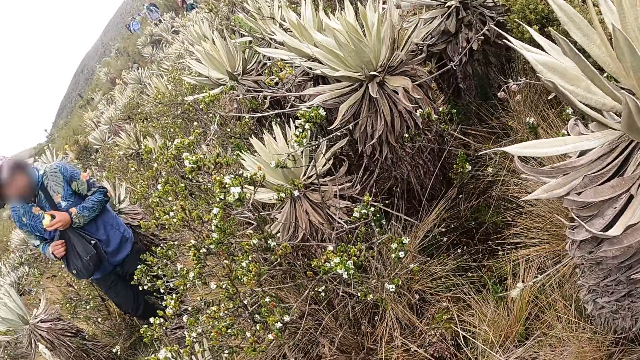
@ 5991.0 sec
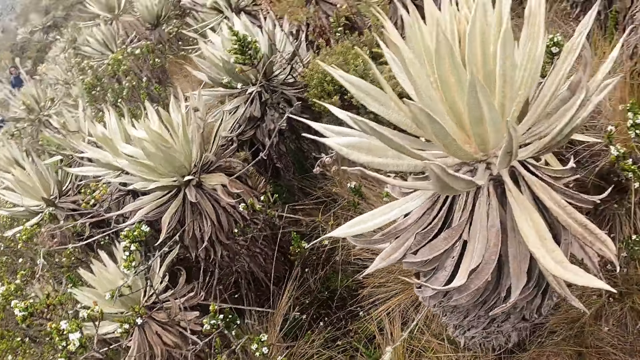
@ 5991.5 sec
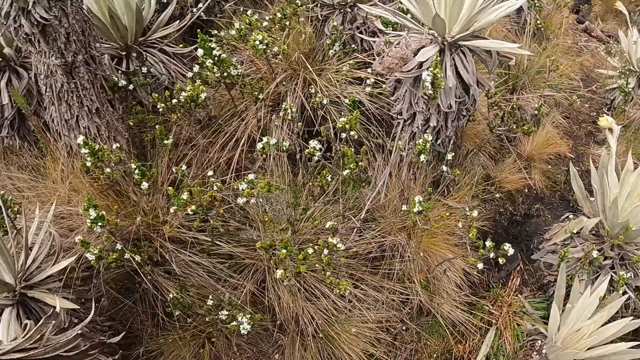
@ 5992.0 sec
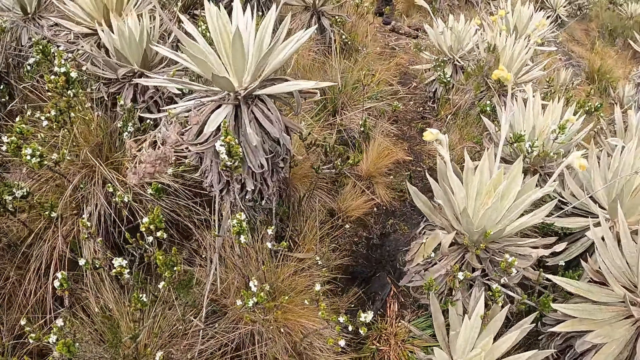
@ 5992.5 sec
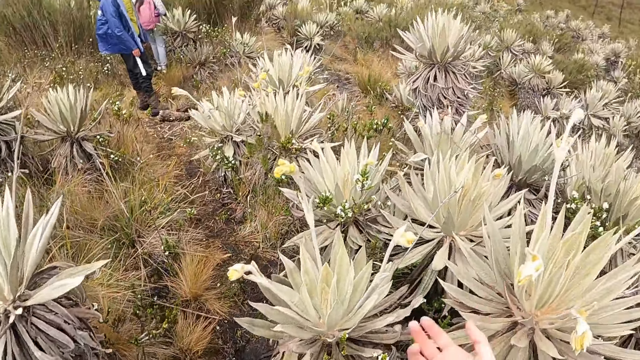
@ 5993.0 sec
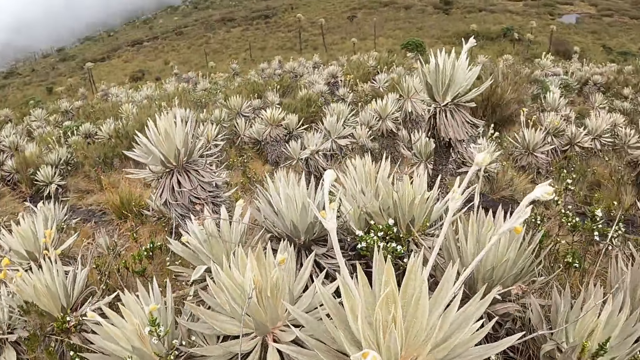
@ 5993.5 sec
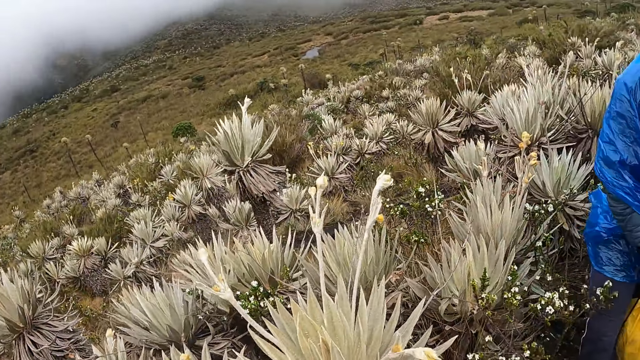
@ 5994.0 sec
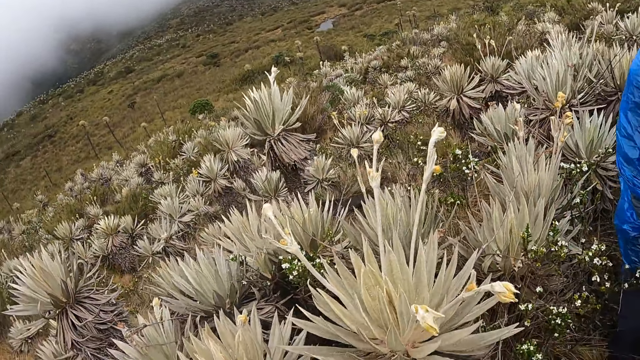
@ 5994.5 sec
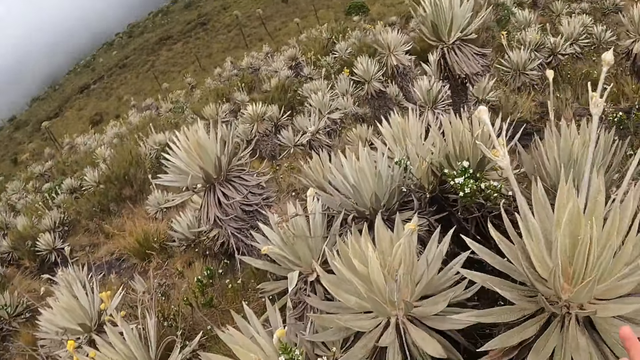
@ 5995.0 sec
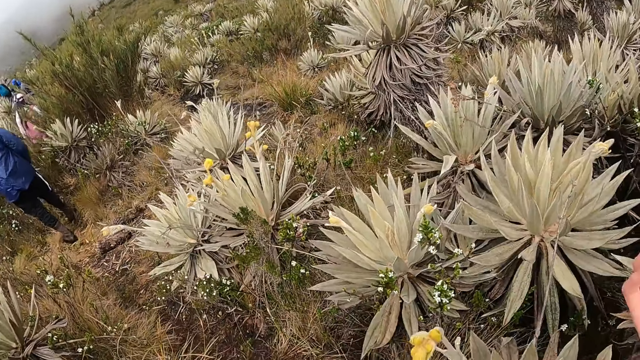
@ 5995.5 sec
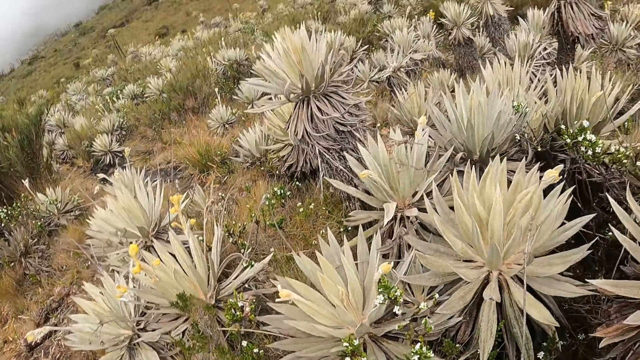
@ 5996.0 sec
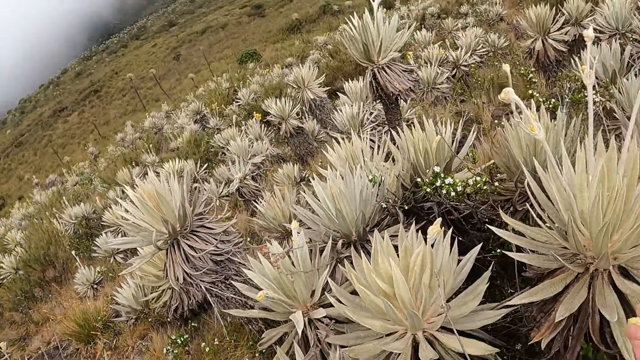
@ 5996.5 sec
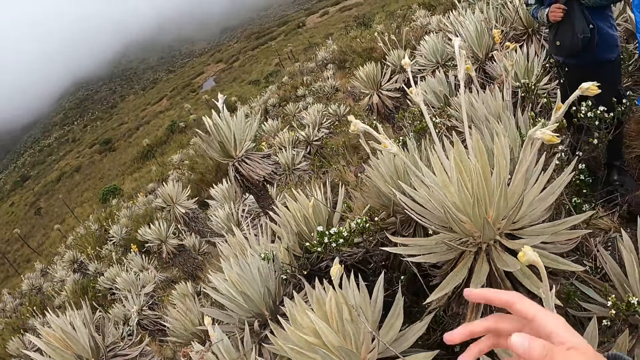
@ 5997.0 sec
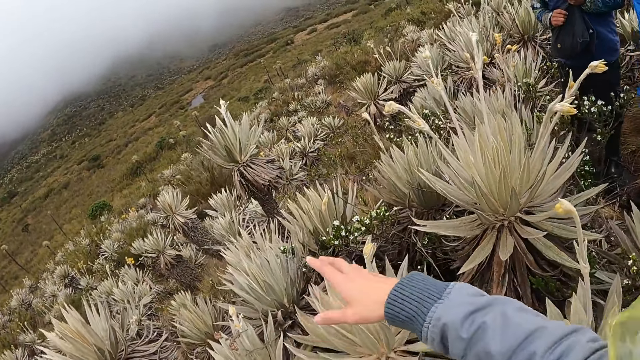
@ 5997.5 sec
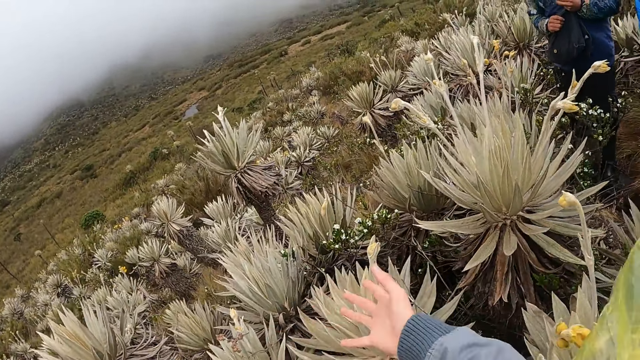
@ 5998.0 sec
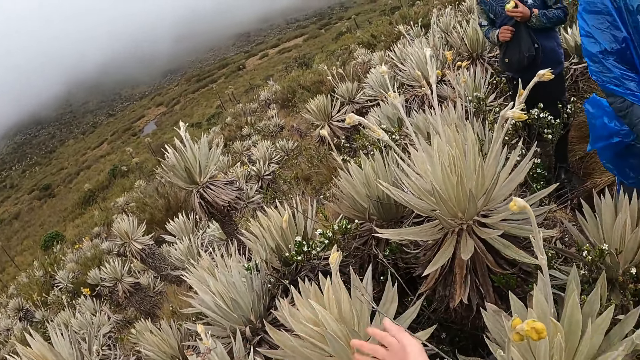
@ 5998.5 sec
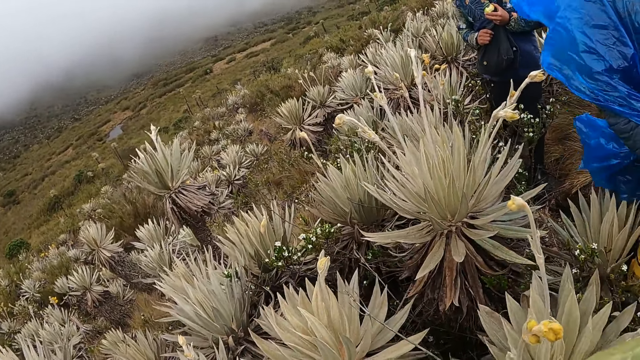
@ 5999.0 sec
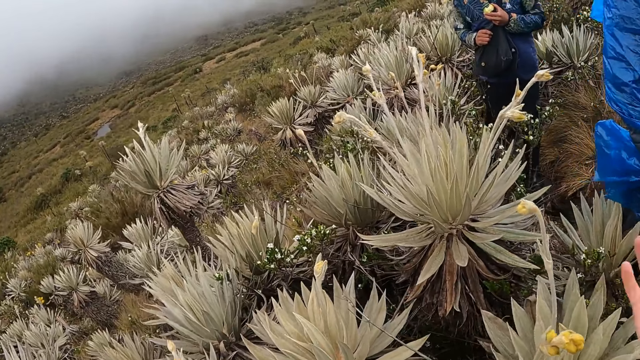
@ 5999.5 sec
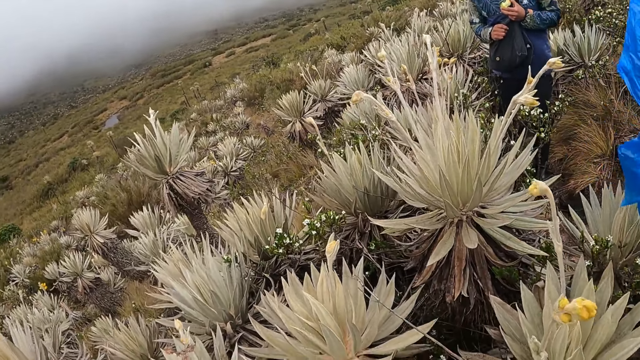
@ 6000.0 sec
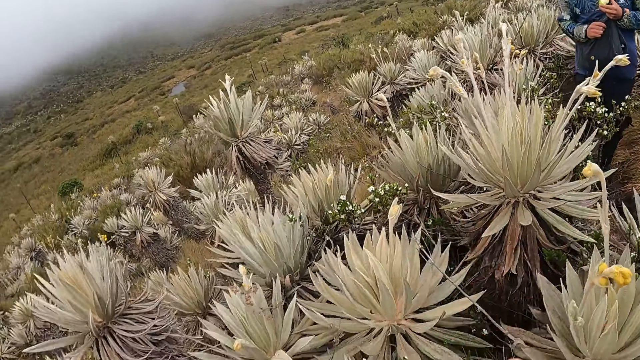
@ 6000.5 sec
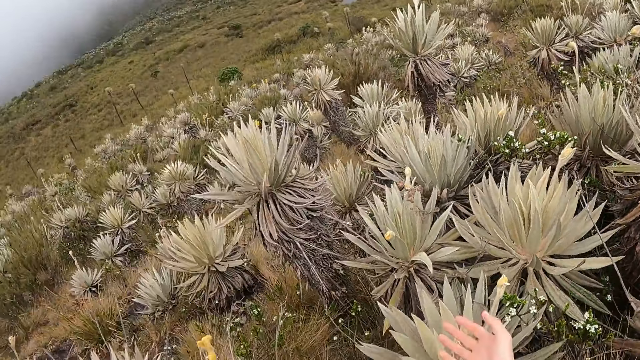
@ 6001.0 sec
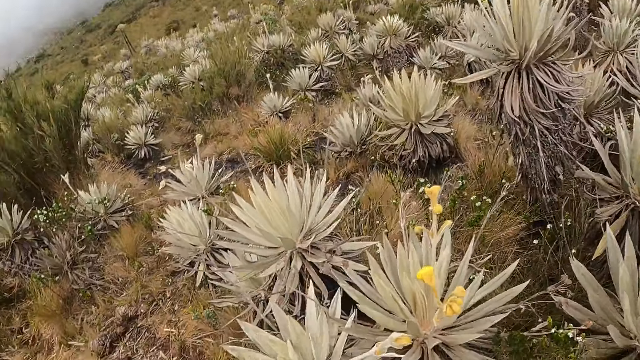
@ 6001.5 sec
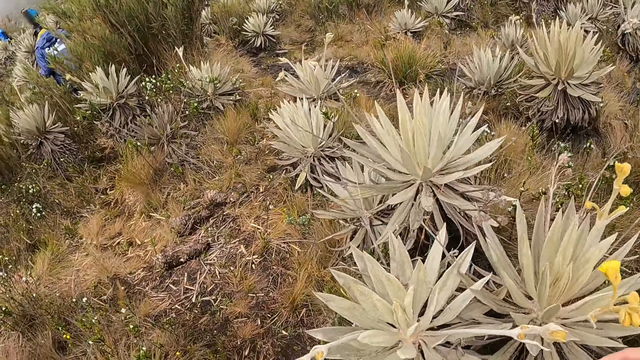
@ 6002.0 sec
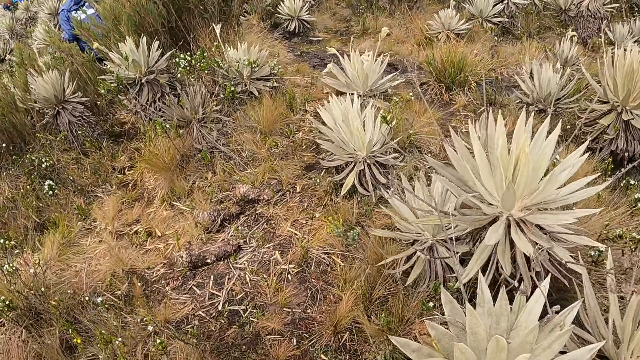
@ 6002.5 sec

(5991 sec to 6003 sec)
The camera wearer walks around the field. They point at the flowers.

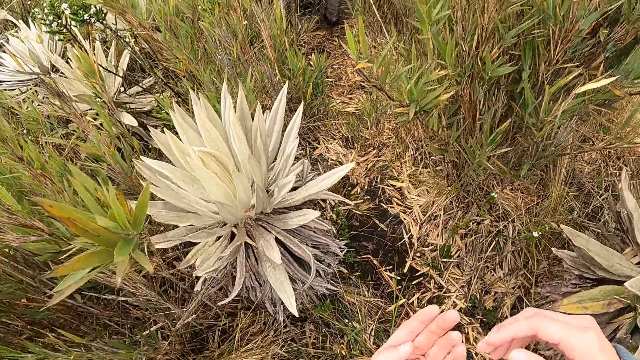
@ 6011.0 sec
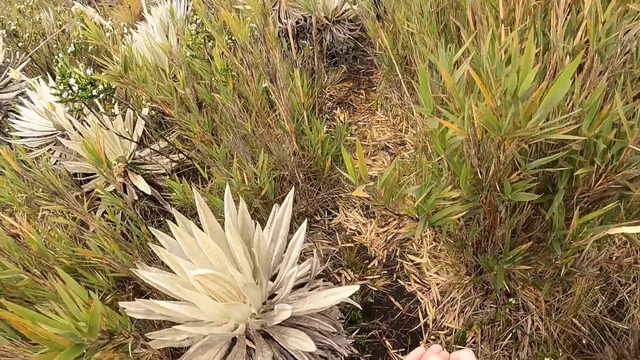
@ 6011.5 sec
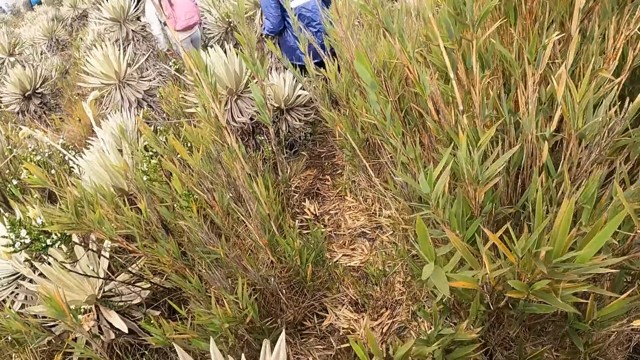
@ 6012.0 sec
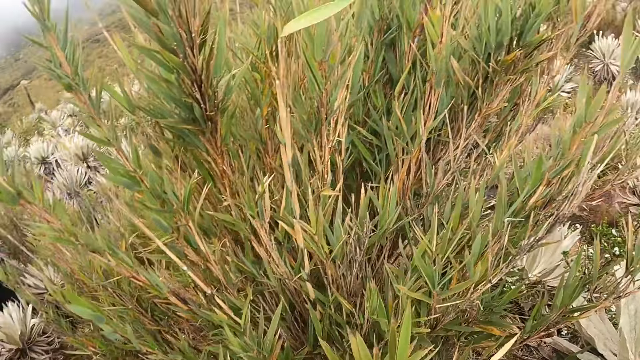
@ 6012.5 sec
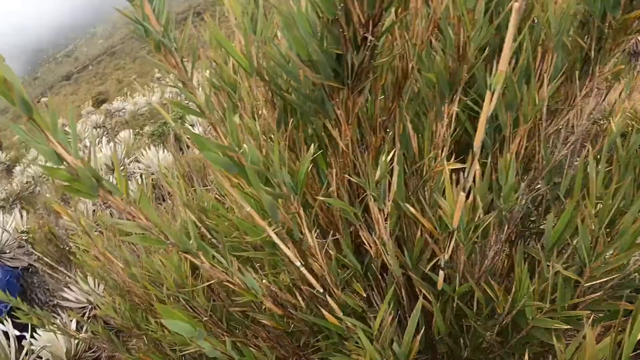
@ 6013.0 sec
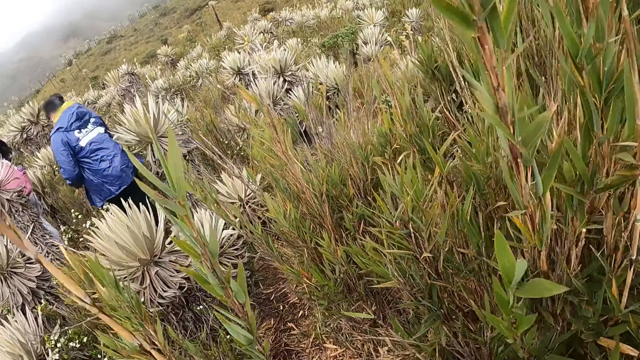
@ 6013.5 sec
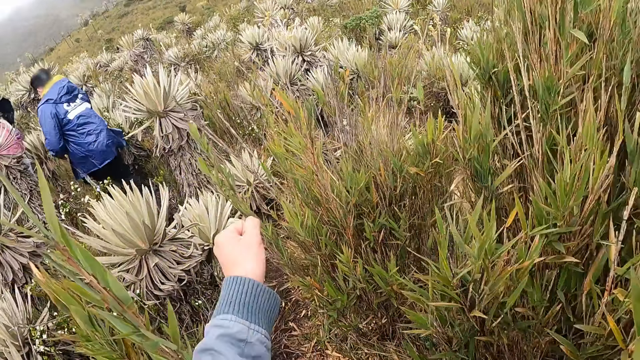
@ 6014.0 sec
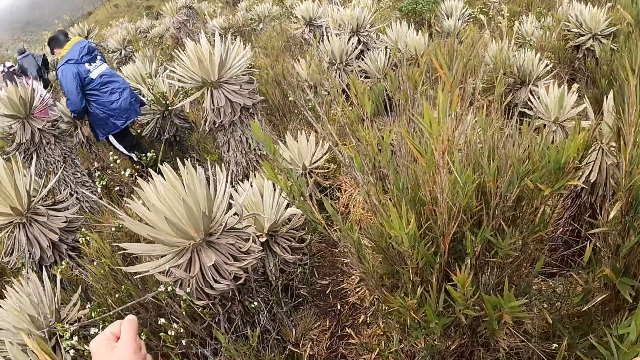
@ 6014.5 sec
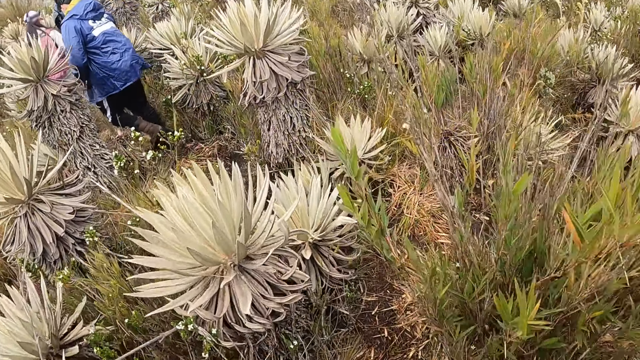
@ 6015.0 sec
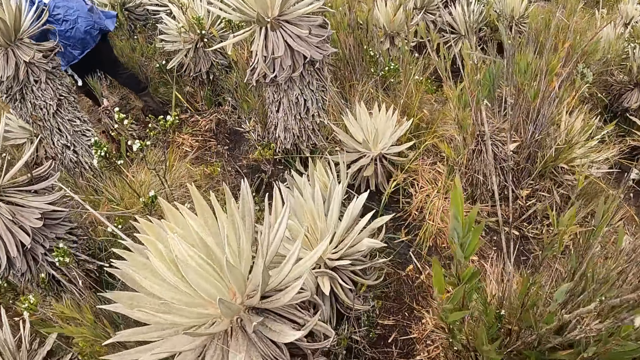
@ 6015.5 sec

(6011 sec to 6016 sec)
The camera wearer walks around the field.

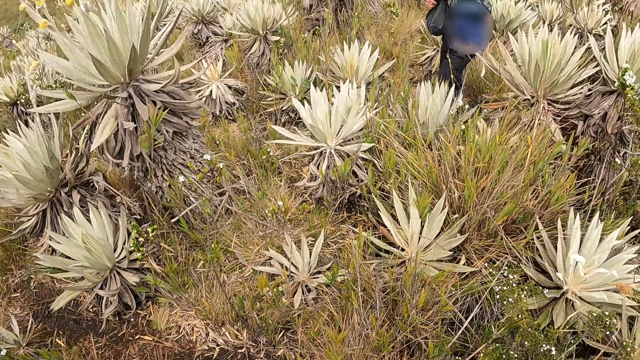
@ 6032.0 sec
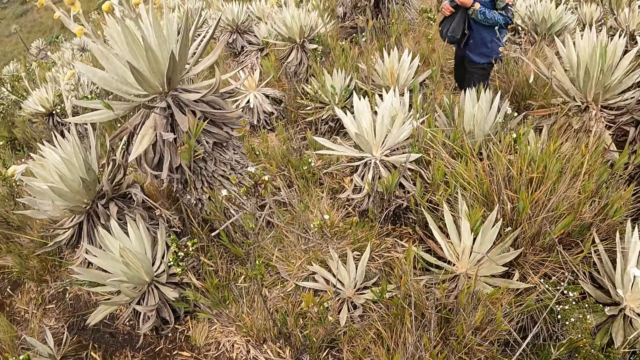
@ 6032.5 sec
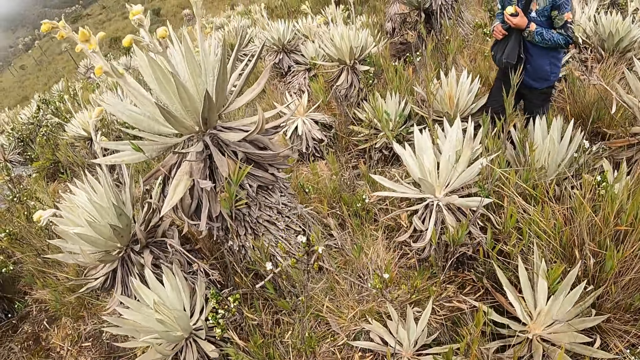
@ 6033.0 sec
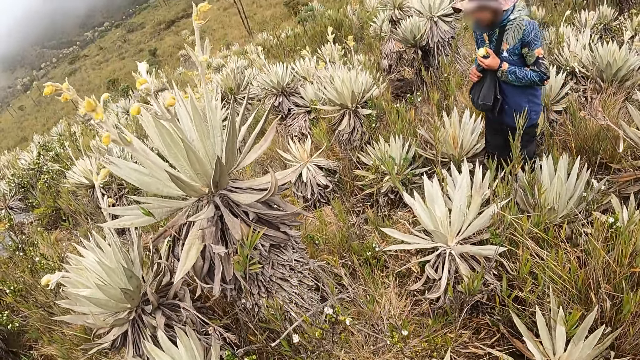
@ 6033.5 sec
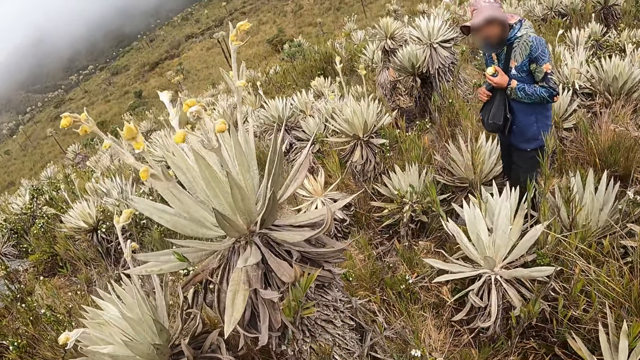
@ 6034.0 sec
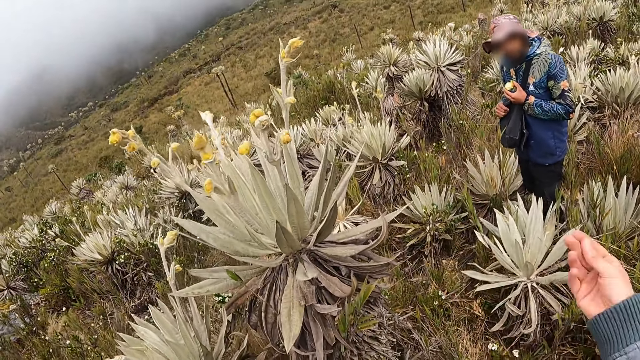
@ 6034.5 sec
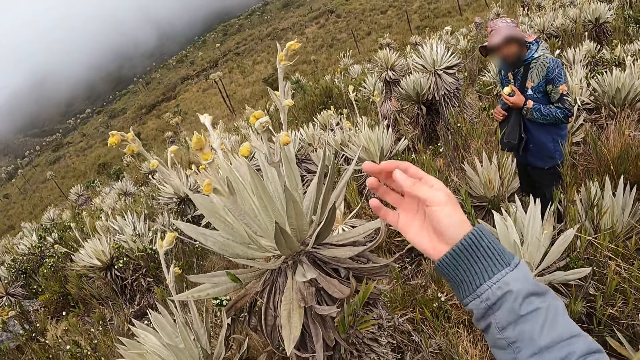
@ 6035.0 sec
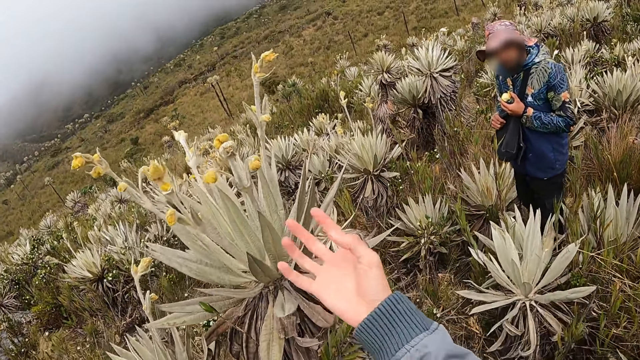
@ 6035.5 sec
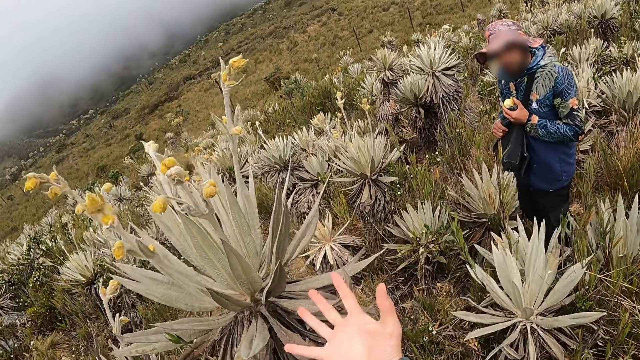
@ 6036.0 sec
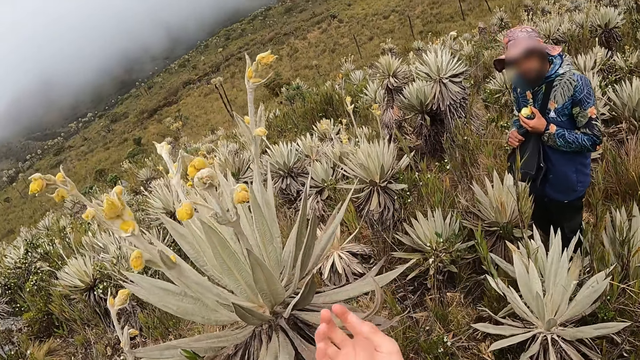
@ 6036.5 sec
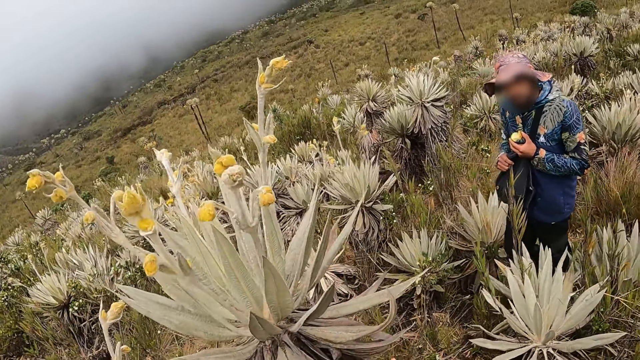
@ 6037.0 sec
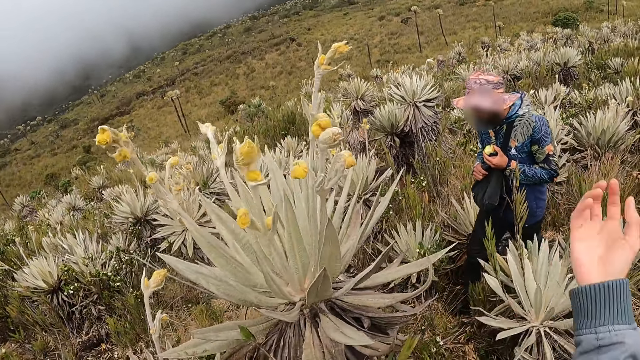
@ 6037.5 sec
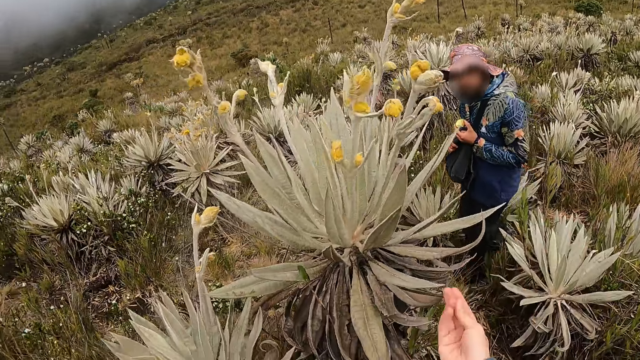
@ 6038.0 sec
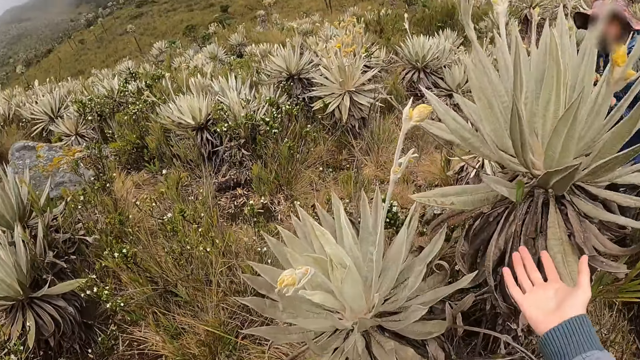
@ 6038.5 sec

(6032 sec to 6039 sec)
The camera wearer interacts with a man. He makes a gesture toward a plant with his right hand.
